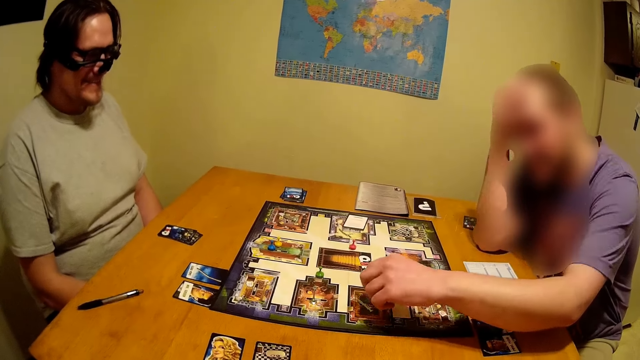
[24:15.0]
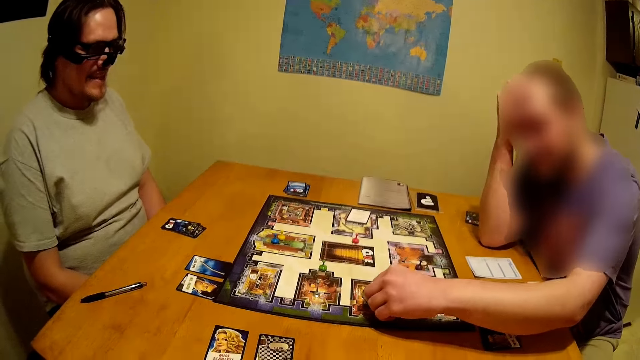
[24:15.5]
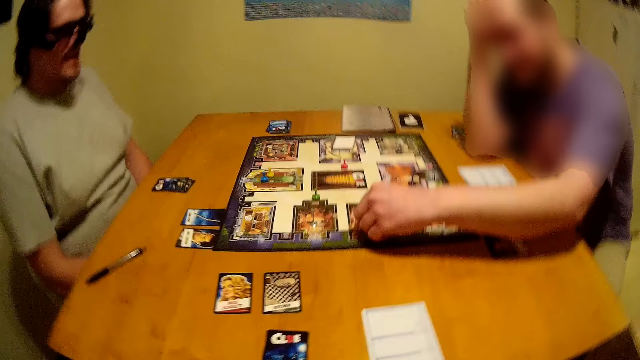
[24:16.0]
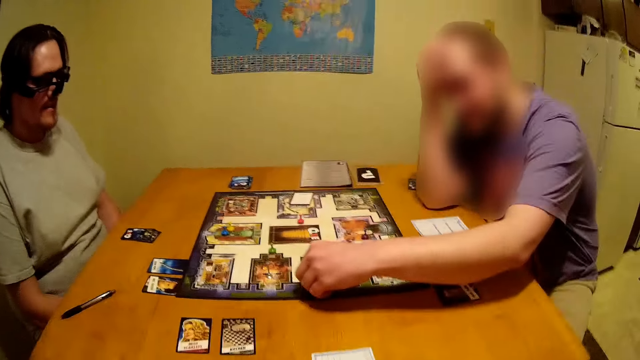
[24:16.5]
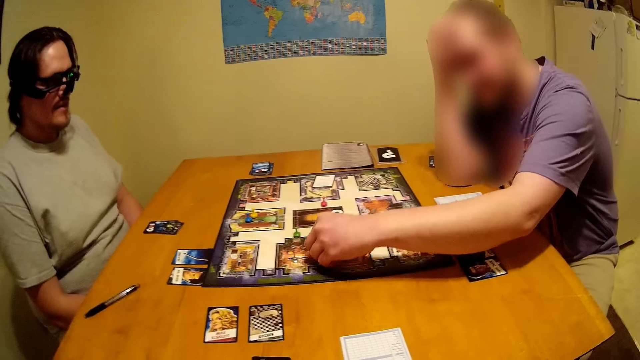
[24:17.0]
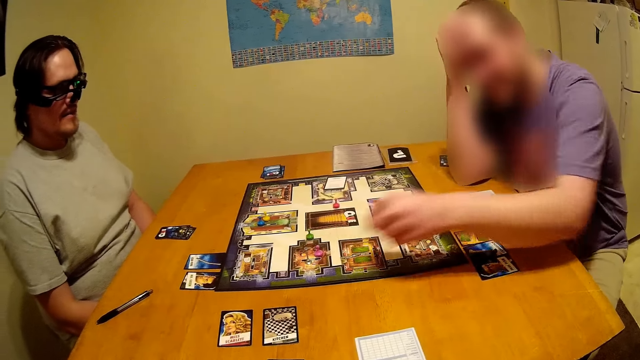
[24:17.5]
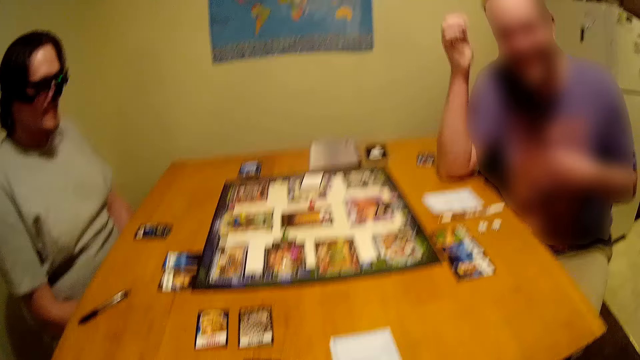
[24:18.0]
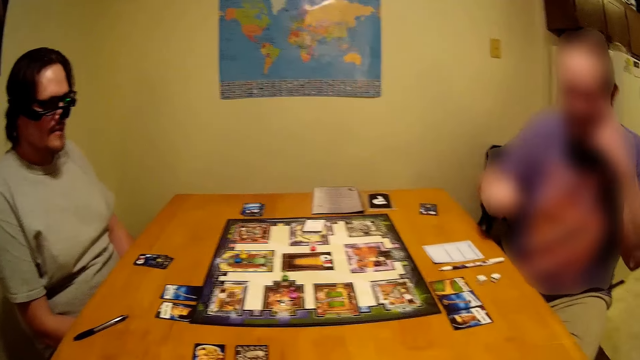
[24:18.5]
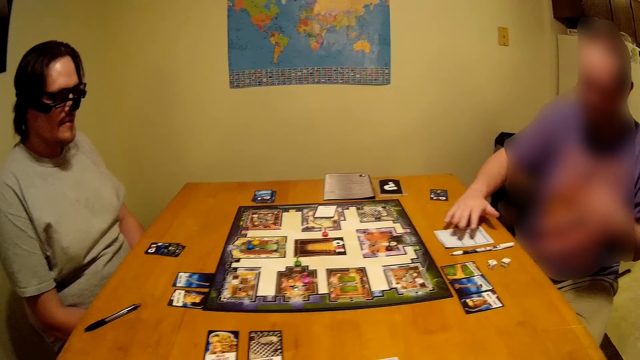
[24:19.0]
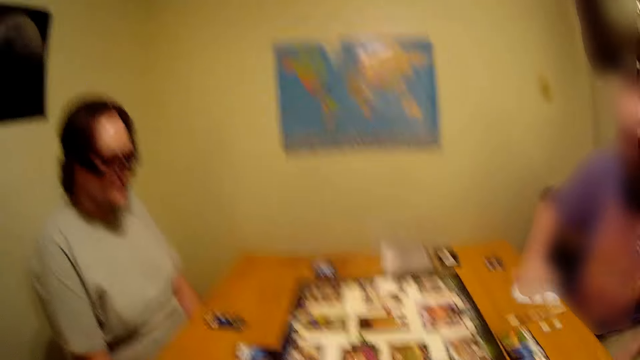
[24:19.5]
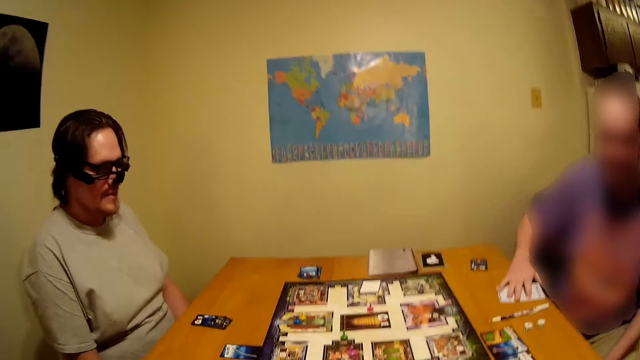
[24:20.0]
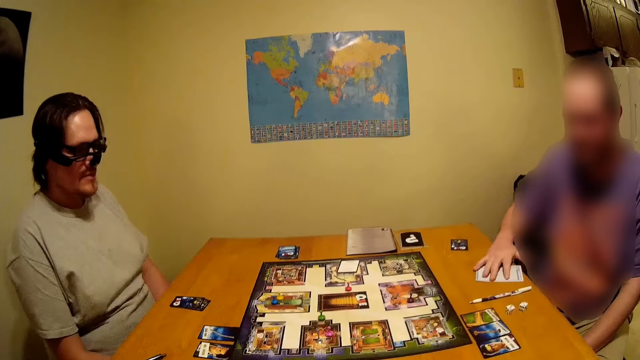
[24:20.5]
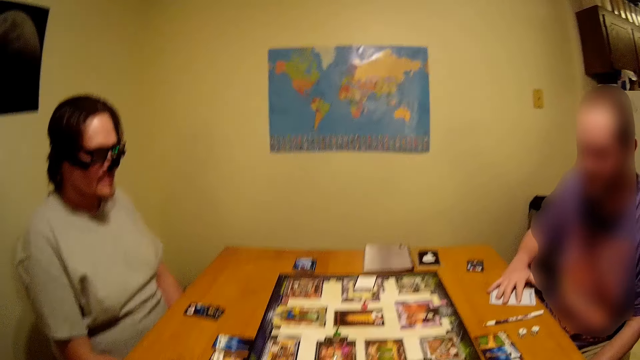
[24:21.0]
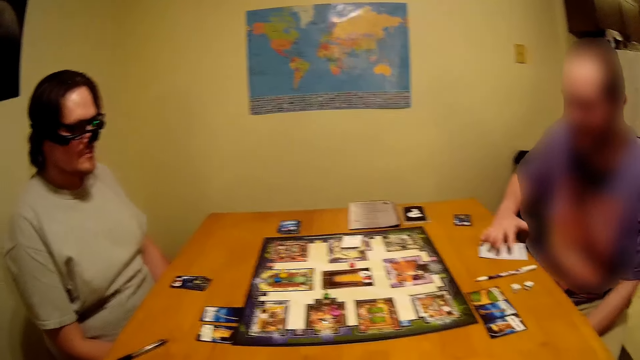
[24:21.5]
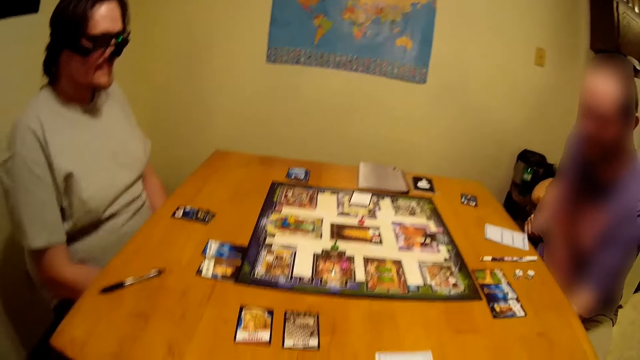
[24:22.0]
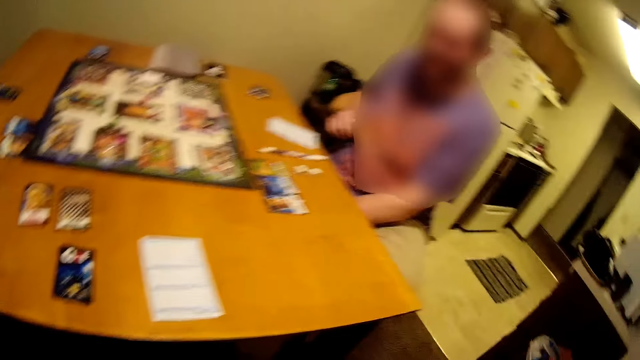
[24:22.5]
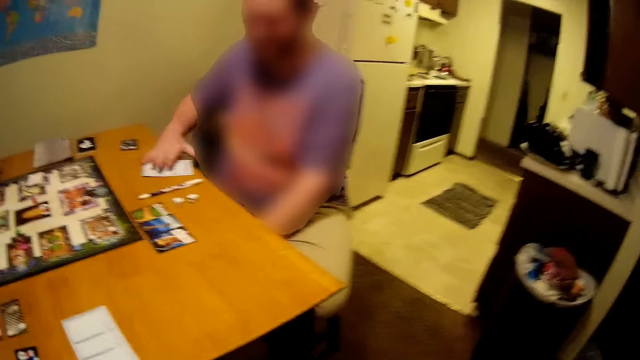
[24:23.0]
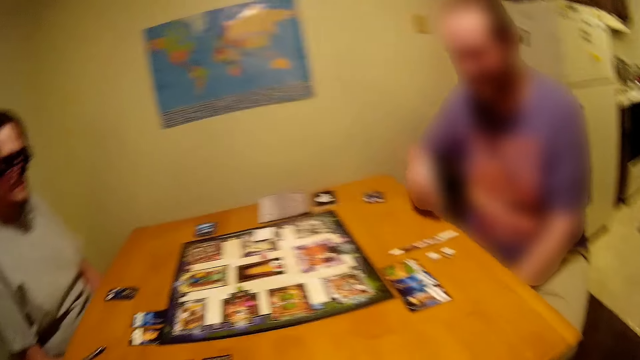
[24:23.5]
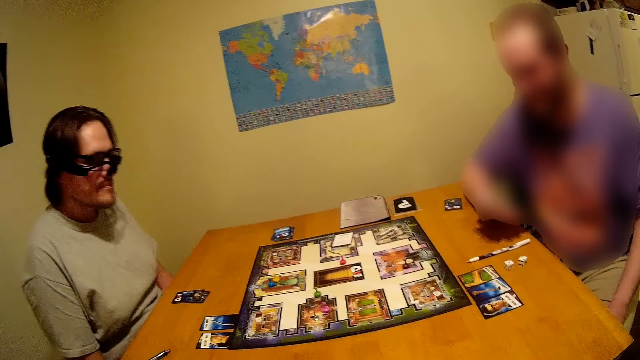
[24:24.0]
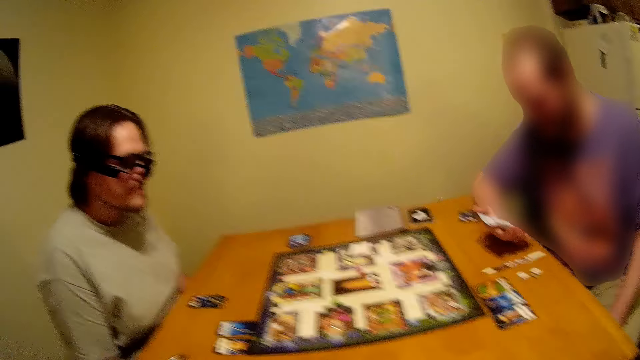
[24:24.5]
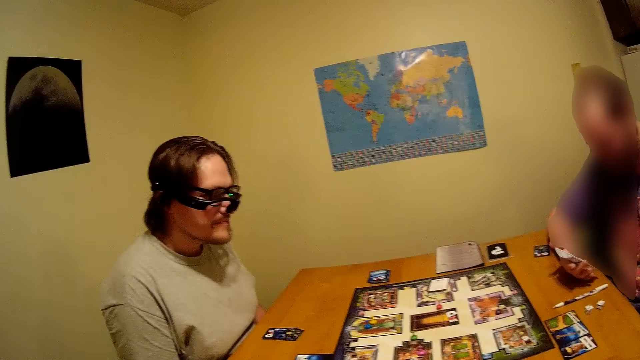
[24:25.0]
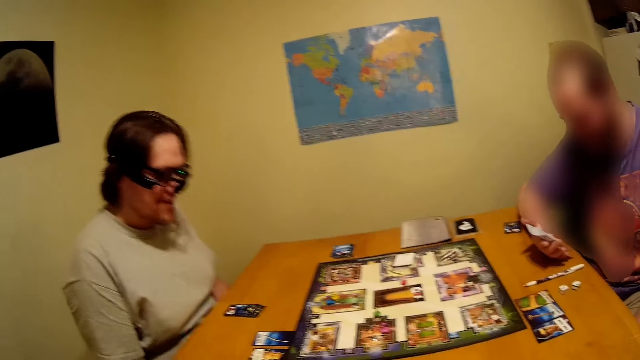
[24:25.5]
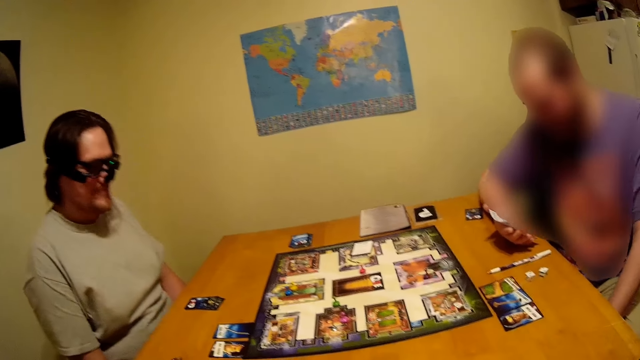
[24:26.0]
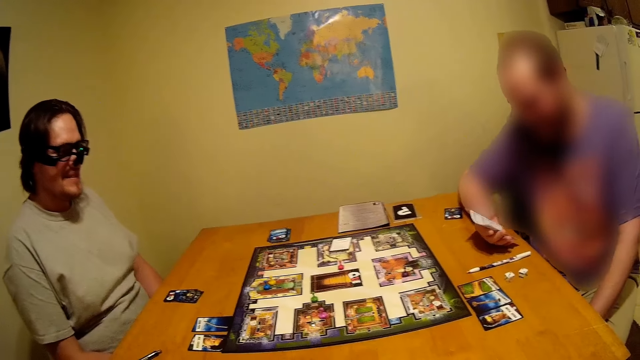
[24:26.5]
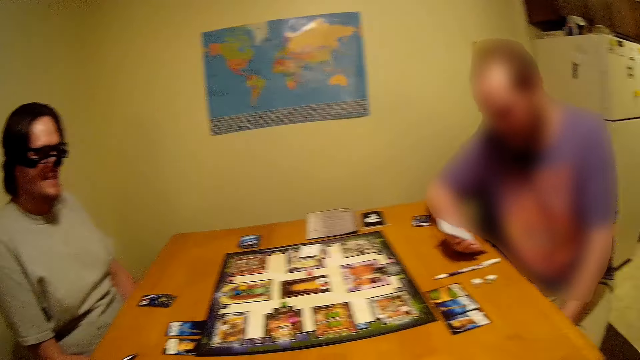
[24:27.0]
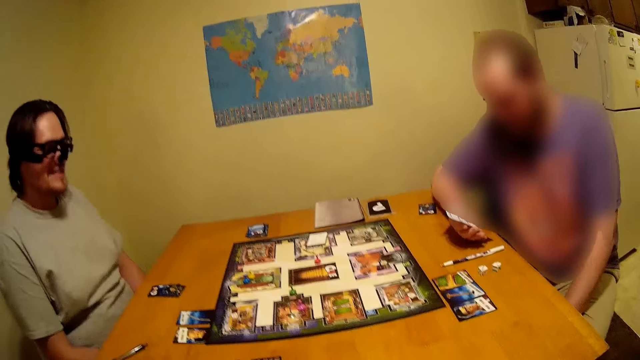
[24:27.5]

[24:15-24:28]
The man moves the token on the game board and moves his hand. He moves the paper on the table. The camera wearer talks to the man. The man picks up the score sheet or paper on the table. He looks at the paper.

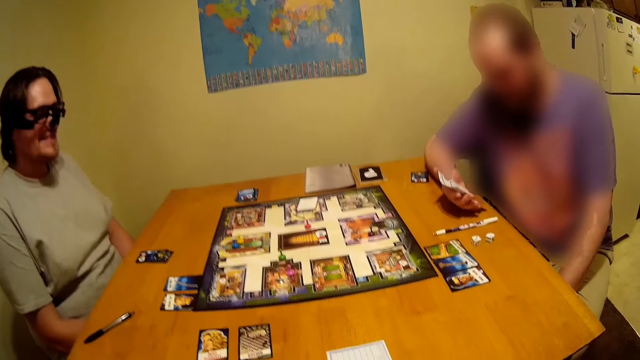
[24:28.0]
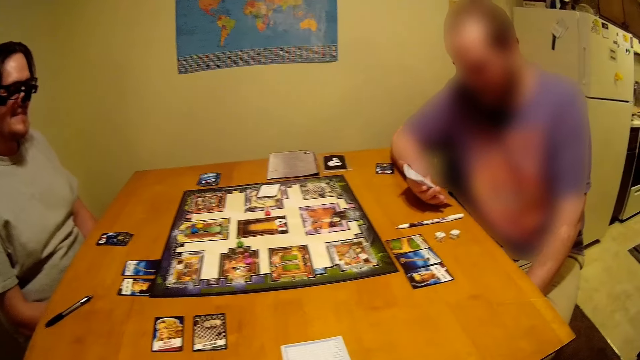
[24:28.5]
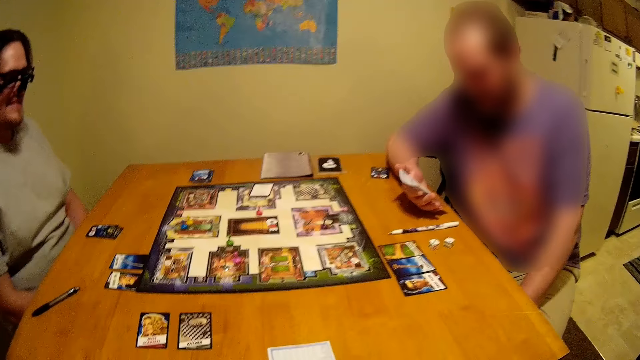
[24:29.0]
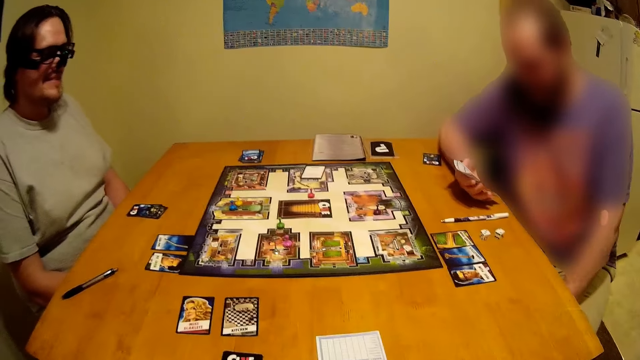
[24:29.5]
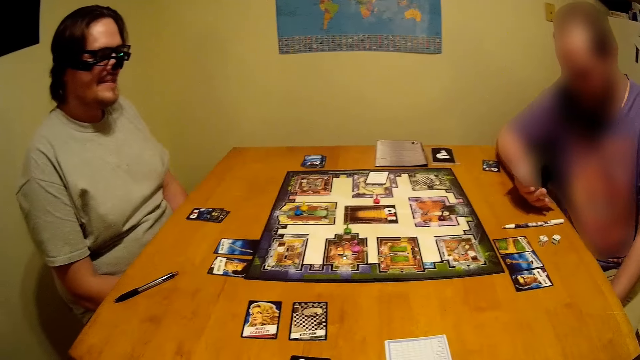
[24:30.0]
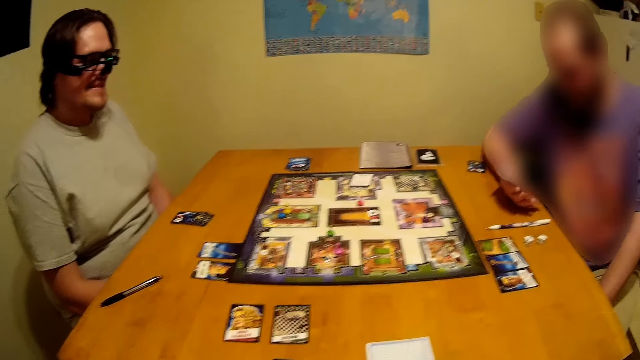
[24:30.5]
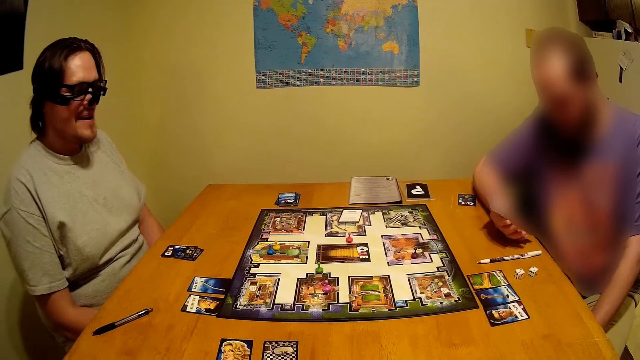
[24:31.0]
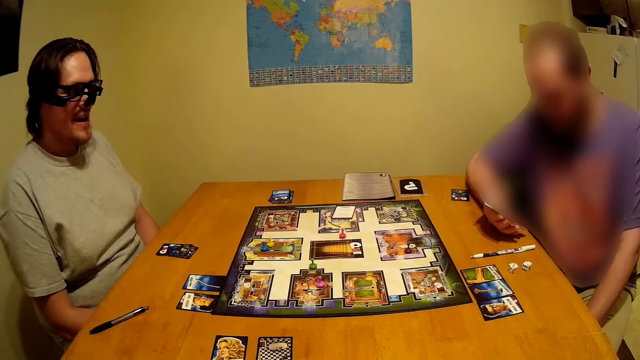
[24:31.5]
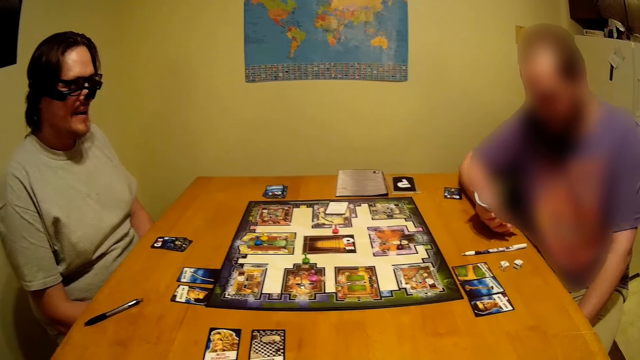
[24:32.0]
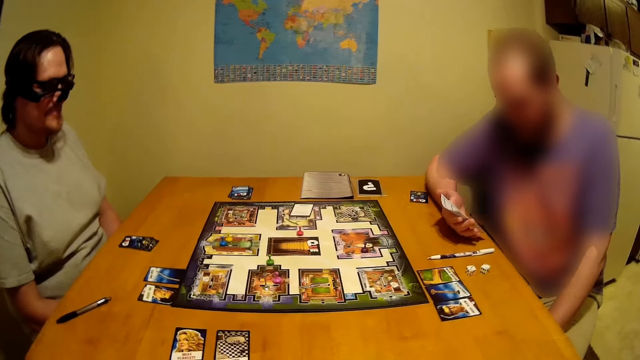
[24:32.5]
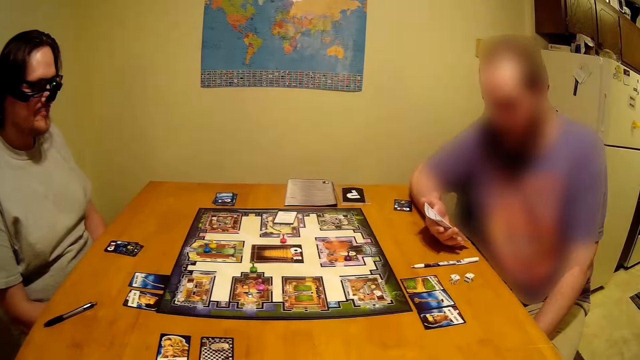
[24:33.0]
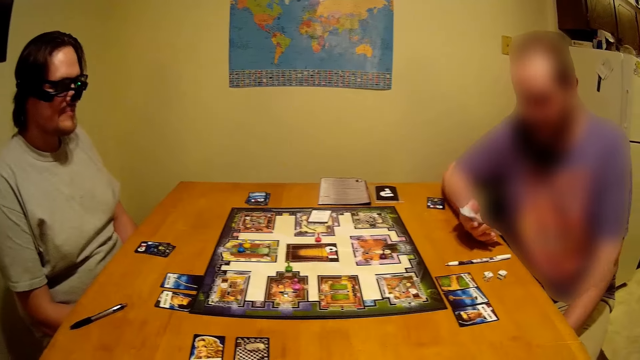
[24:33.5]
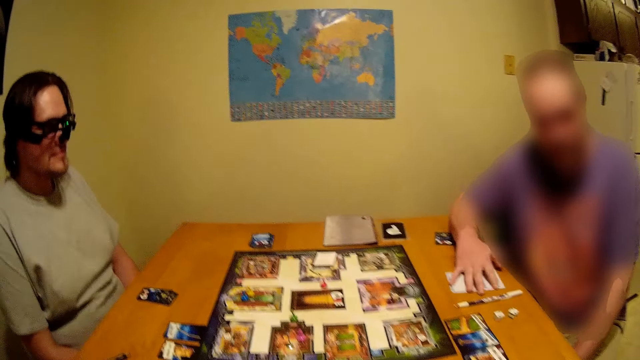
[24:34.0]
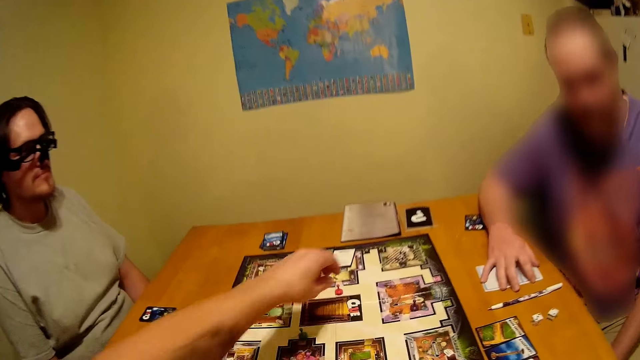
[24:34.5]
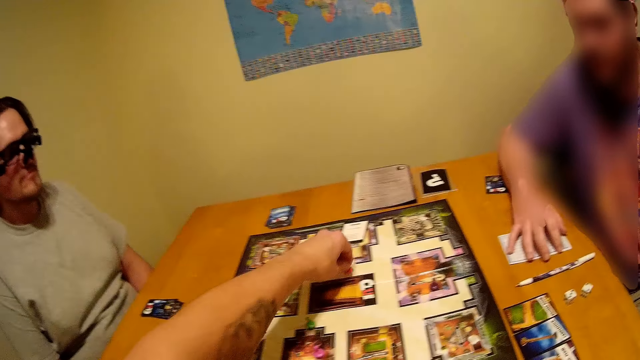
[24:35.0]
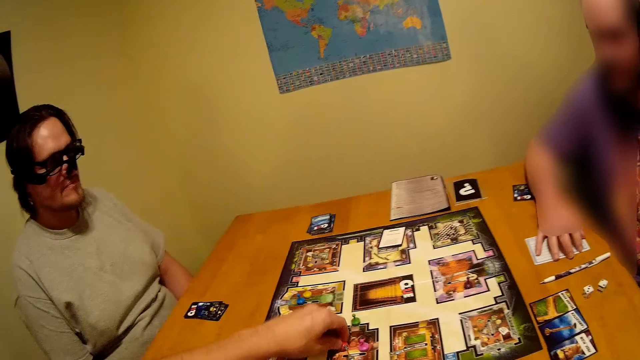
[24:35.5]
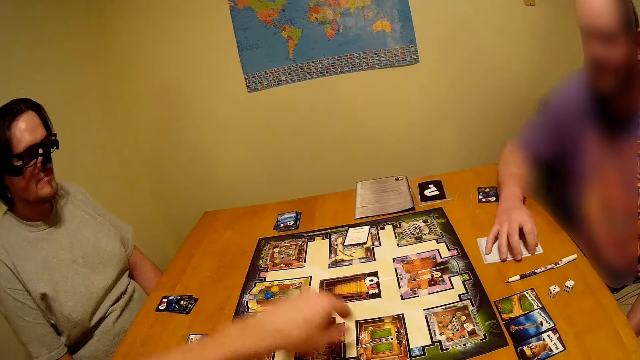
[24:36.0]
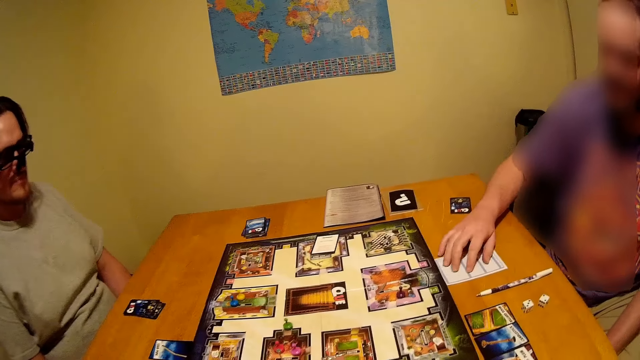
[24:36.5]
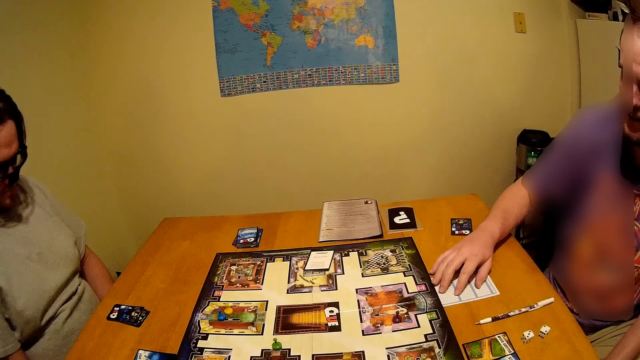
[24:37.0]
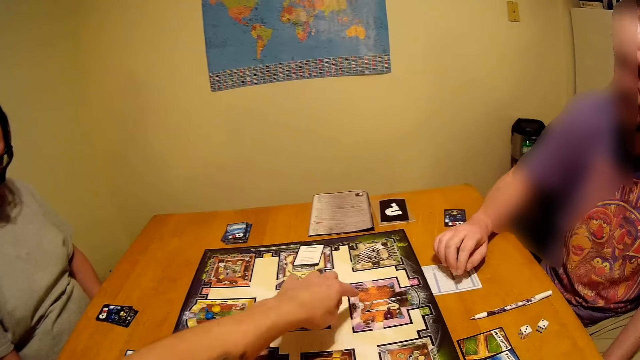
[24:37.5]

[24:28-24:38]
The camera wearer looks at the board. A person puts the score sheet on the table. The camera wearer moves the token on the game board.
